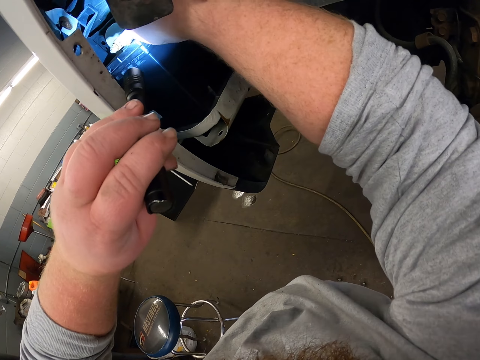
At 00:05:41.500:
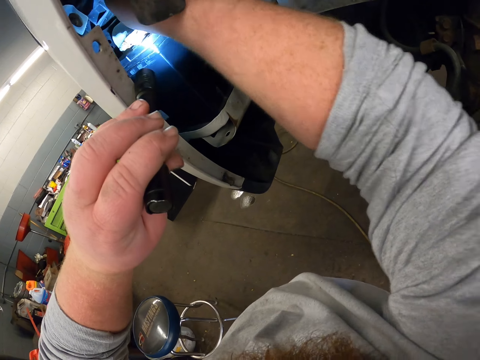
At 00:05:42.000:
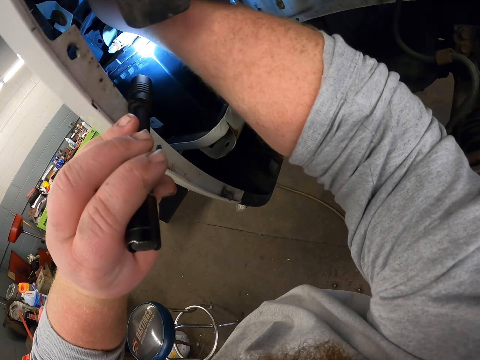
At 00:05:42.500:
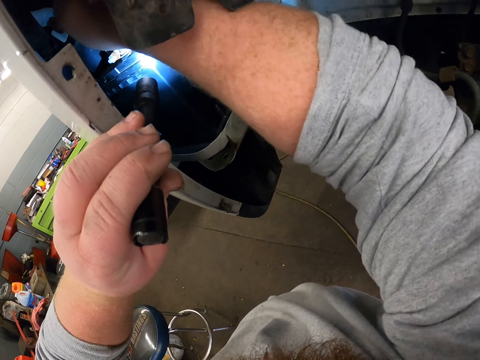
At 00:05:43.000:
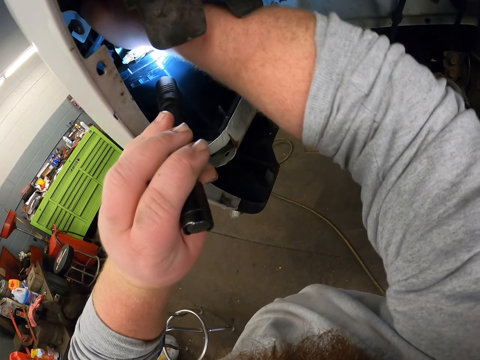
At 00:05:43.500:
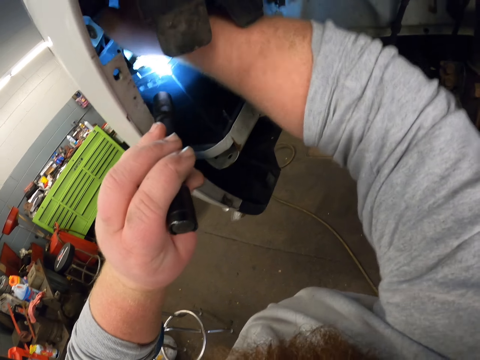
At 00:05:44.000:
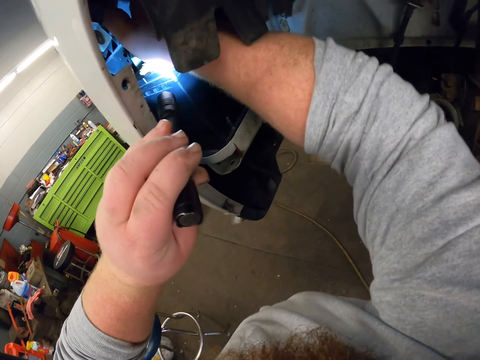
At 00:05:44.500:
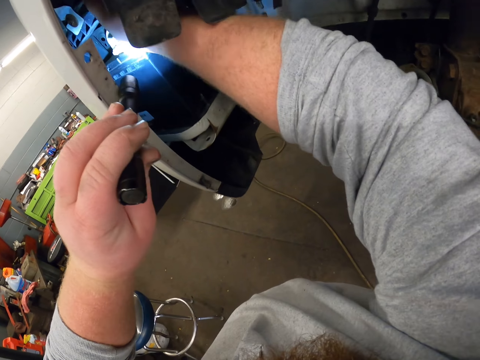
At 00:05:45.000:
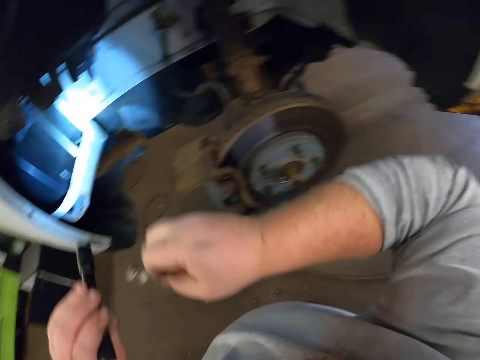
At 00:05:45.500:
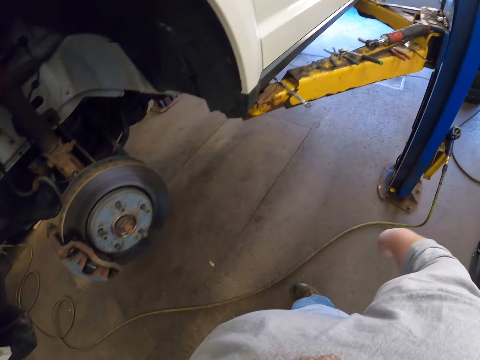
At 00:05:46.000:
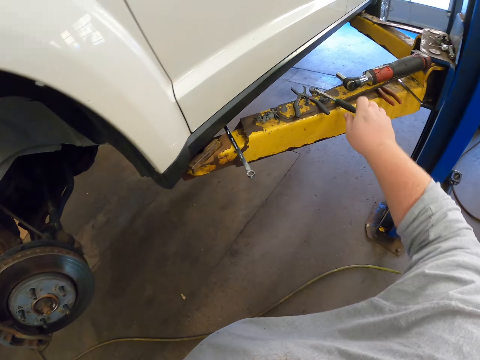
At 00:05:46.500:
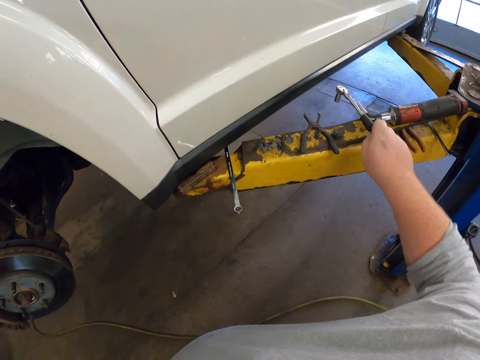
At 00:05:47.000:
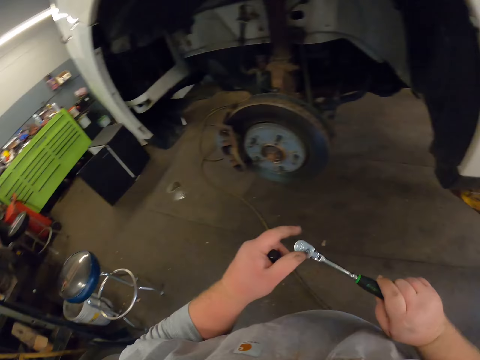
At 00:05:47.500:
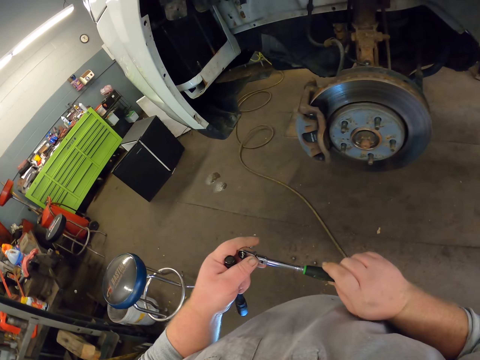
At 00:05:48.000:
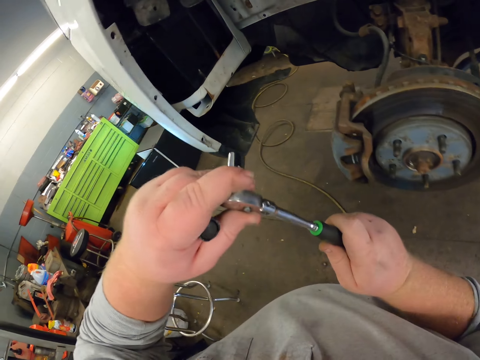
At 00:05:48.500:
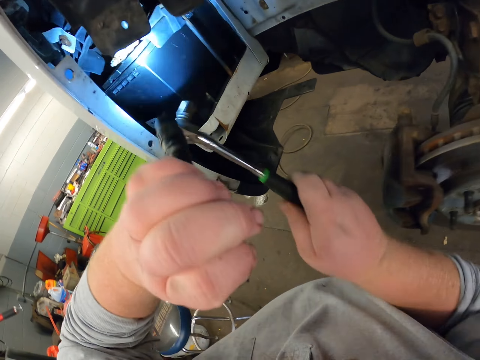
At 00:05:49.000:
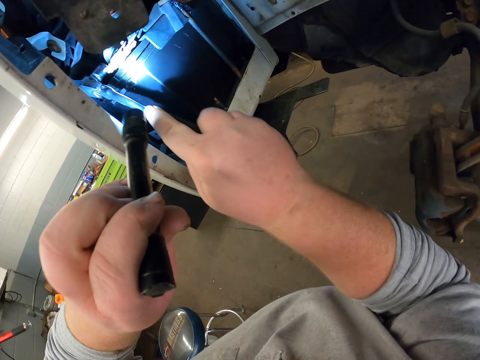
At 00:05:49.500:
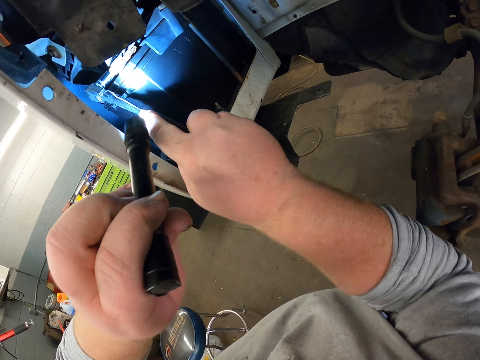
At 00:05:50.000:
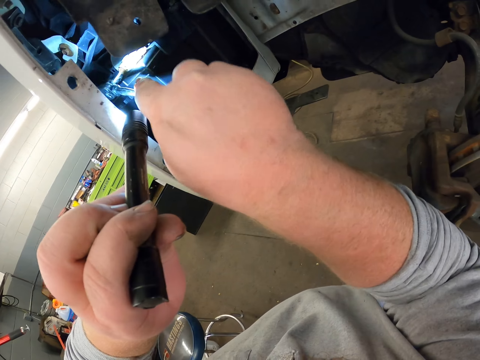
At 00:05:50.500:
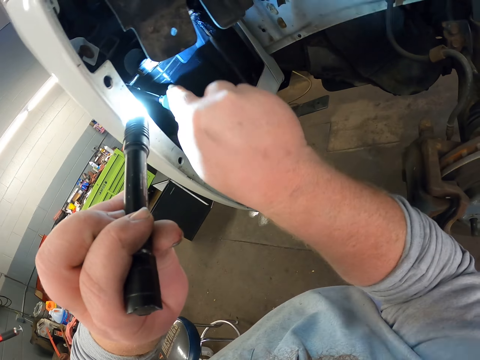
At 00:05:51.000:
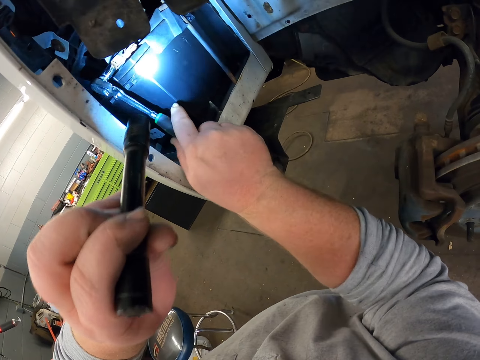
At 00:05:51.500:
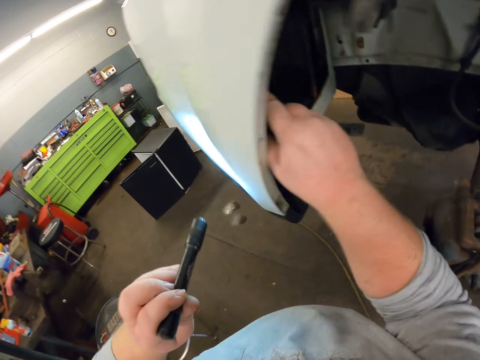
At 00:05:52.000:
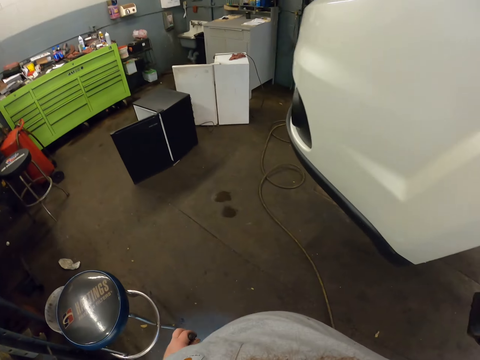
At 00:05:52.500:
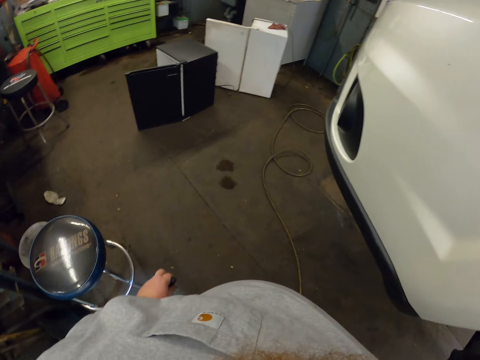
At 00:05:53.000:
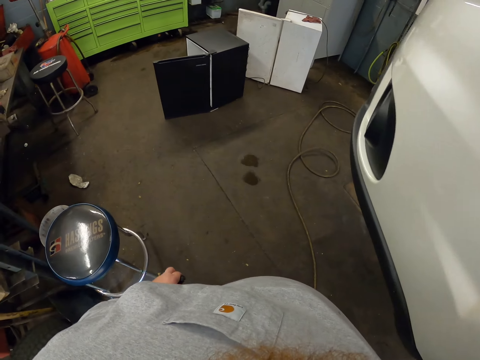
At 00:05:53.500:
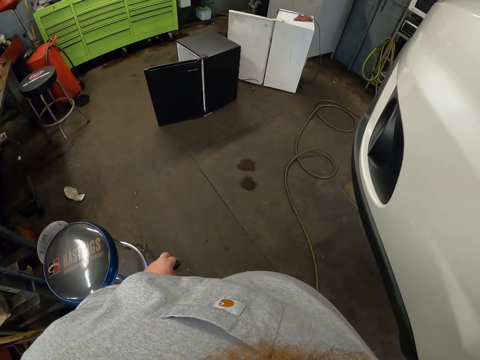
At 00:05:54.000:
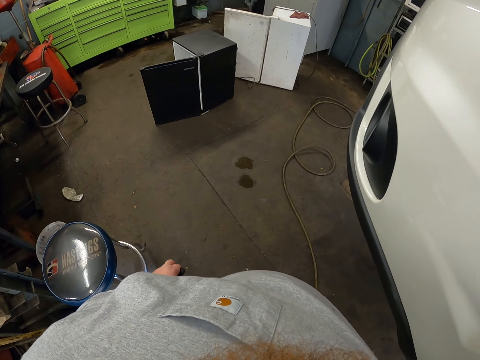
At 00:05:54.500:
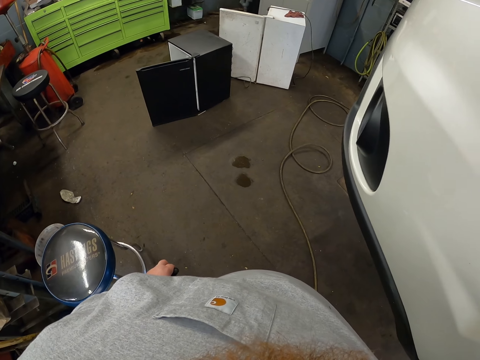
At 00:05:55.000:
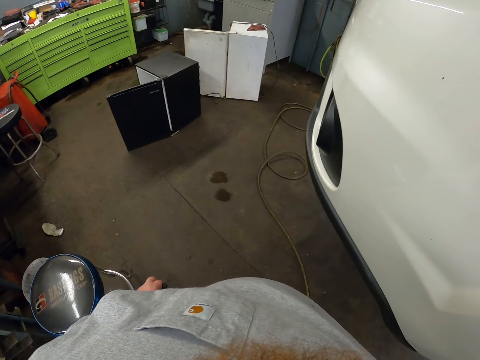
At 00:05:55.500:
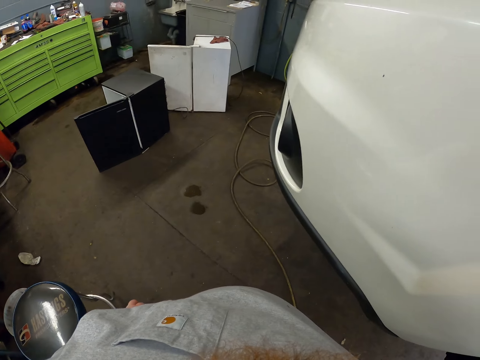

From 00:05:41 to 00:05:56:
The camera wearer moves towards the lifting platform. They pick up the torque wrench. They move towards the car. They reflect light from the flashlight on the battery. They tighten the bolt with the torque wrench. They stare at the floor.

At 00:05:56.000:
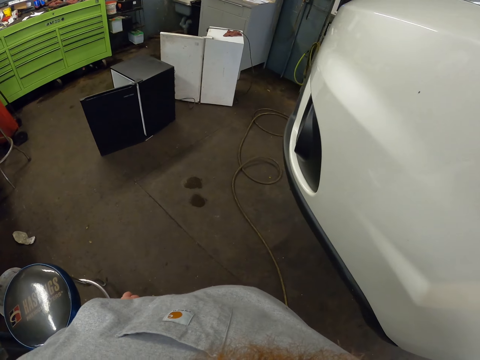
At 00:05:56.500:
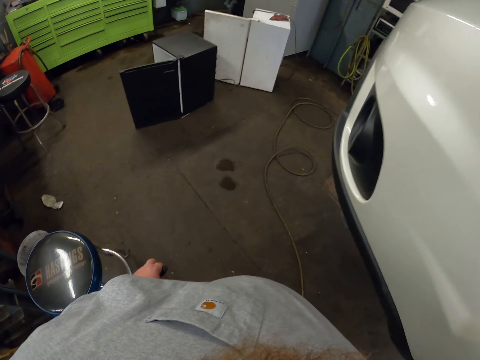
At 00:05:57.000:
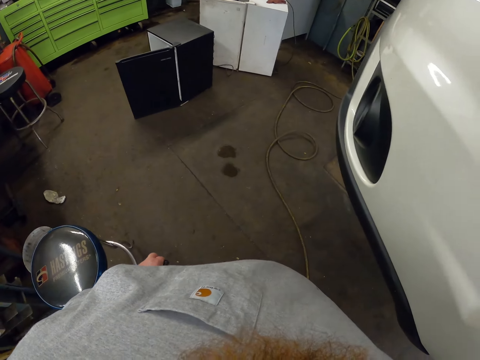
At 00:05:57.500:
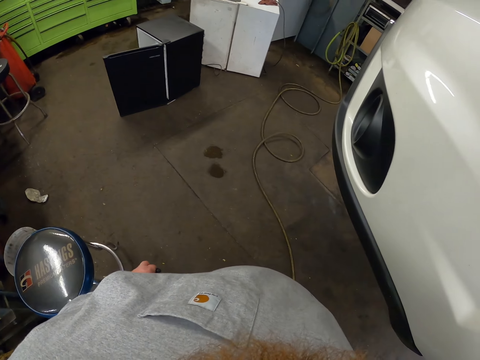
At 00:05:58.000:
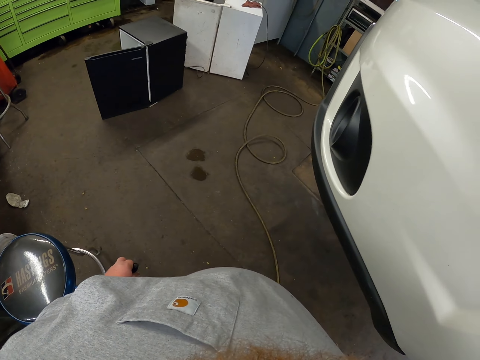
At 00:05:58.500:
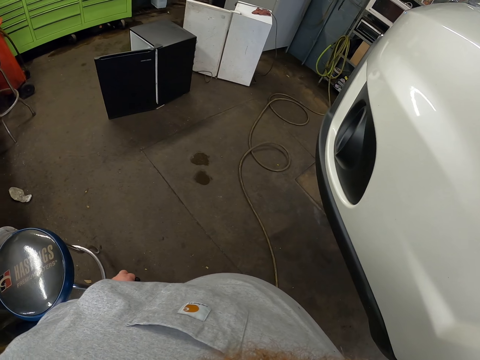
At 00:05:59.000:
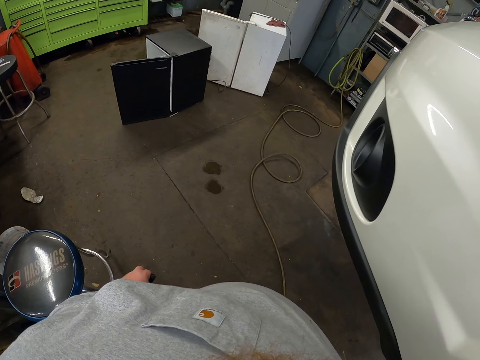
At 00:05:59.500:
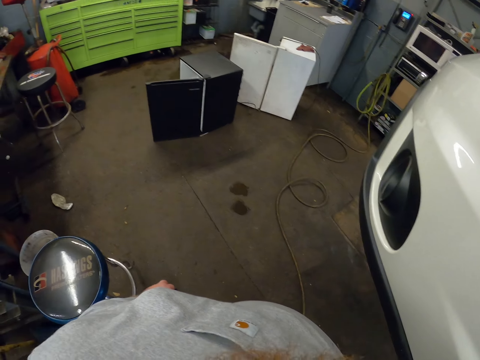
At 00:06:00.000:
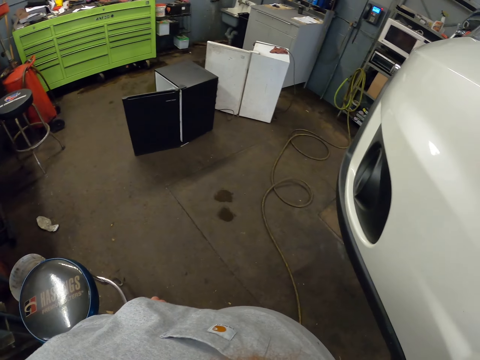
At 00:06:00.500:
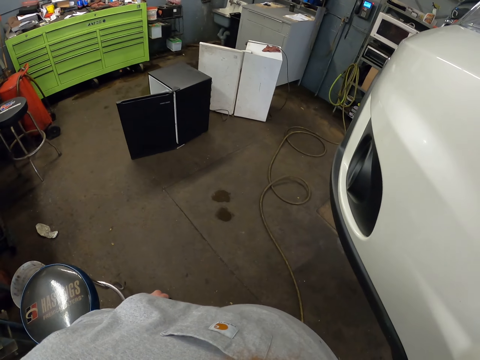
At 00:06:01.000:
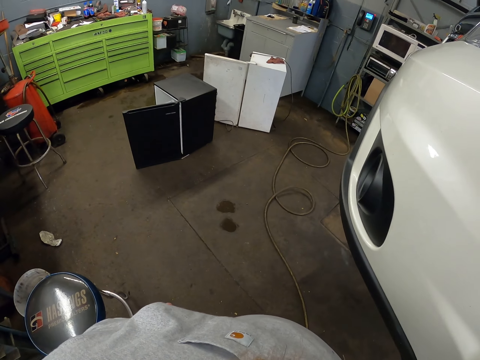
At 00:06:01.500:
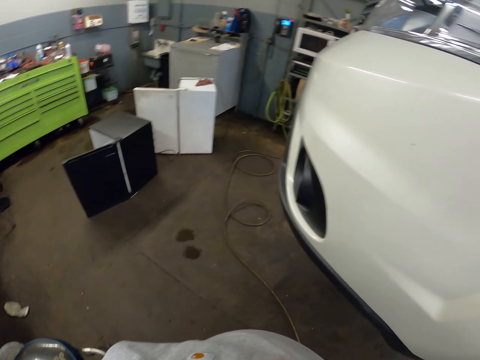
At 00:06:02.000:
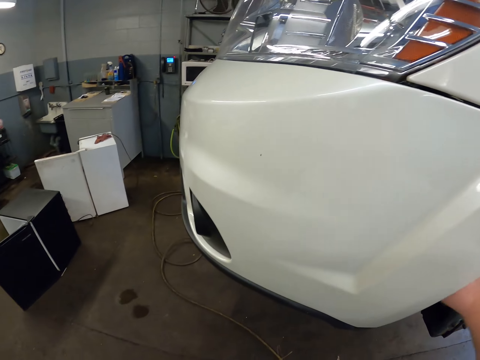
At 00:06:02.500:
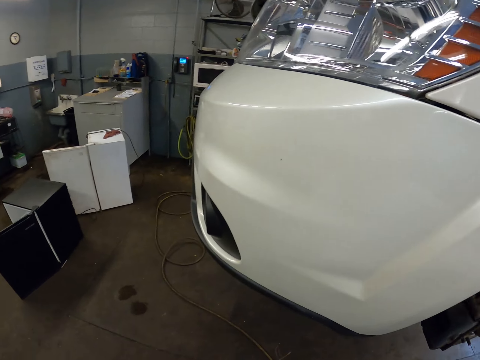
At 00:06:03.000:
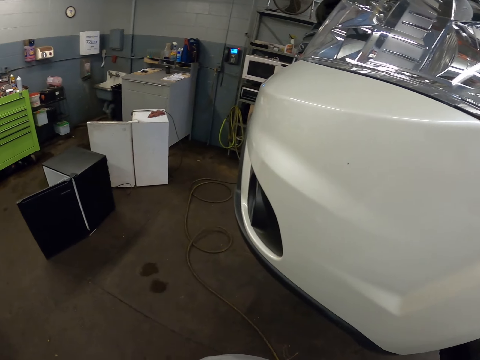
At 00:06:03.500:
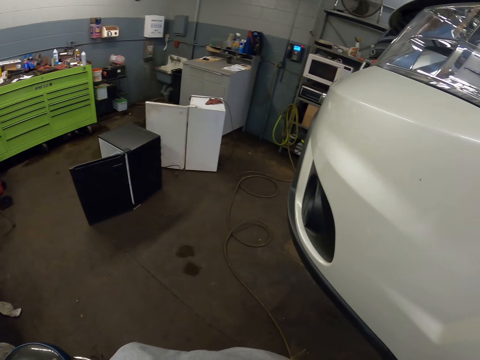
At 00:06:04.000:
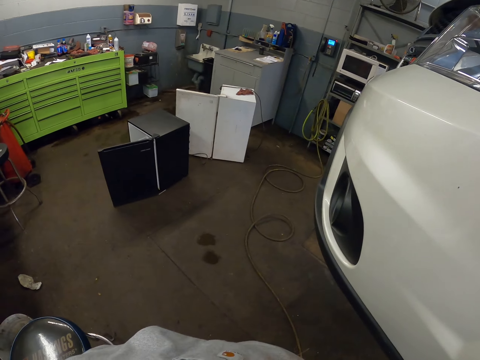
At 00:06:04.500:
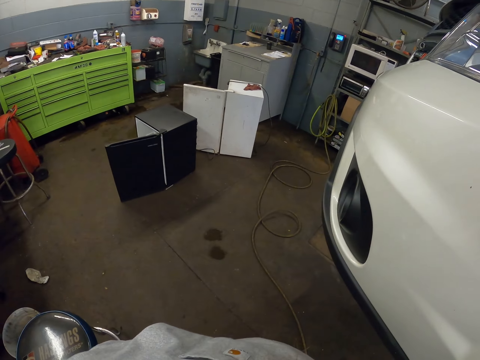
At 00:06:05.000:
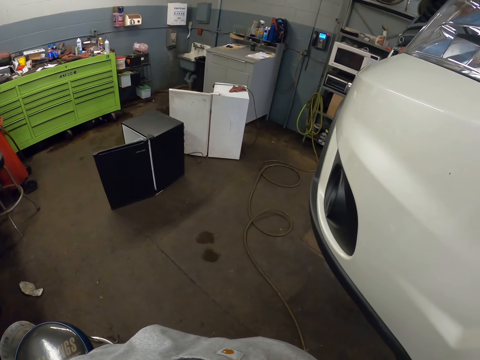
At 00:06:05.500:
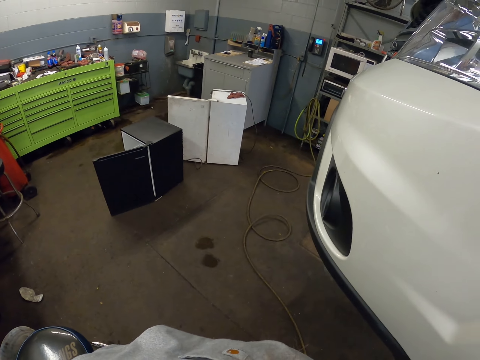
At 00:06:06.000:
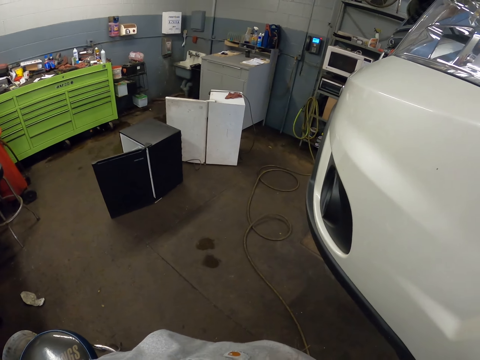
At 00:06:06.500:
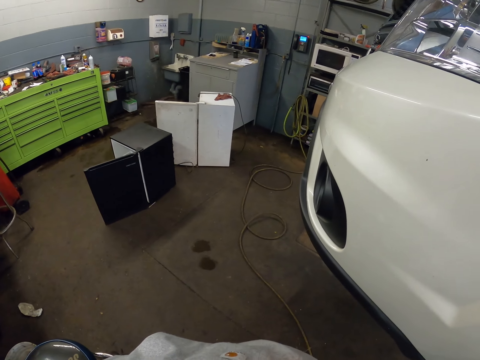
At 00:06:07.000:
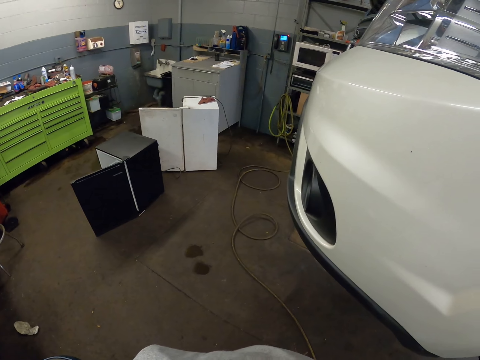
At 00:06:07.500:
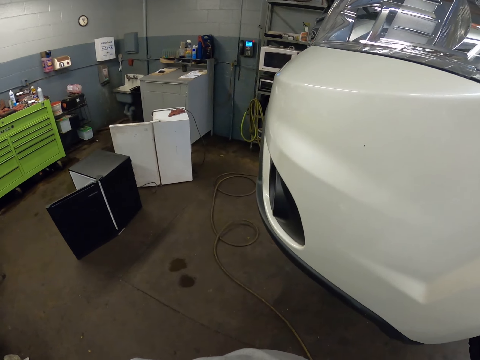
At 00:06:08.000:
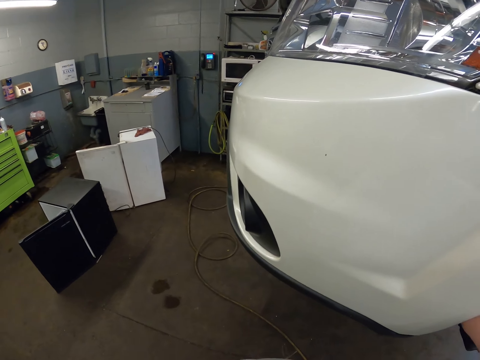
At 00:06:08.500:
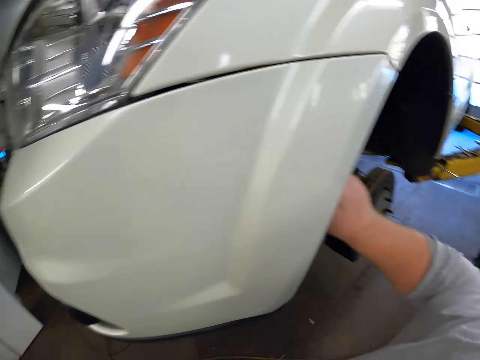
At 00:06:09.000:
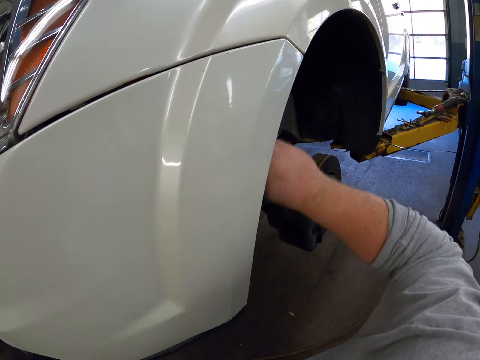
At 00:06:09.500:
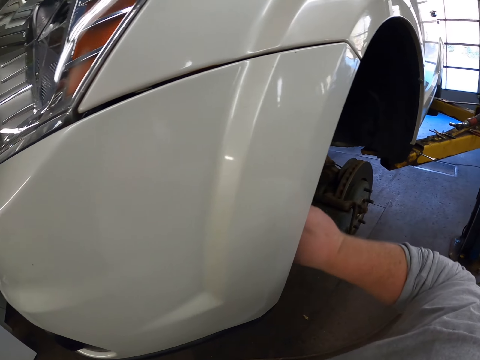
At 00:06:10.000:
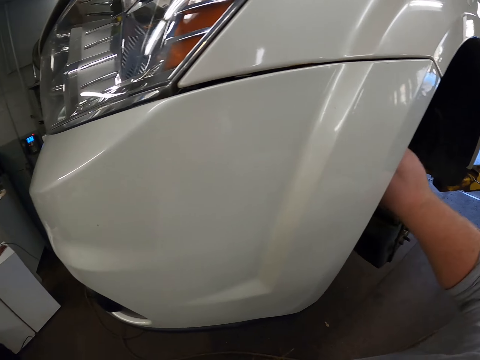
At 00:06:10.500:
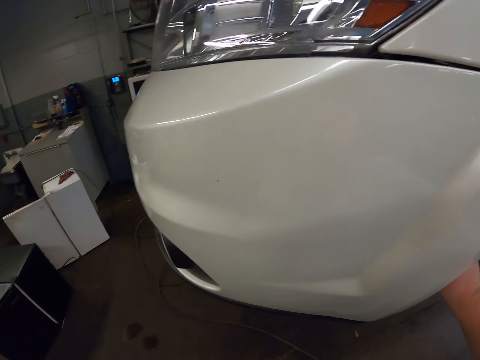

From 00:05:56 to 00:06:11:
The camera wearer tightens the bolt with the torque wrench. They stare at the floor. They tighten the bolt with the torque wrench.
